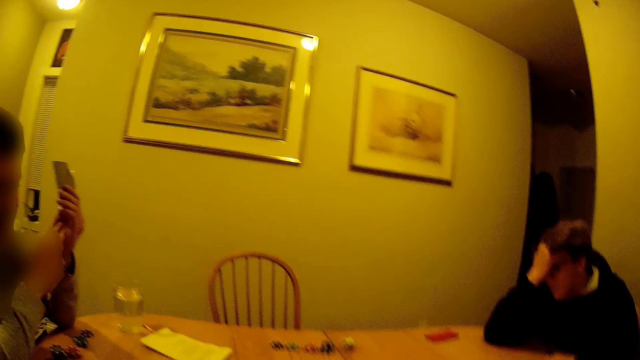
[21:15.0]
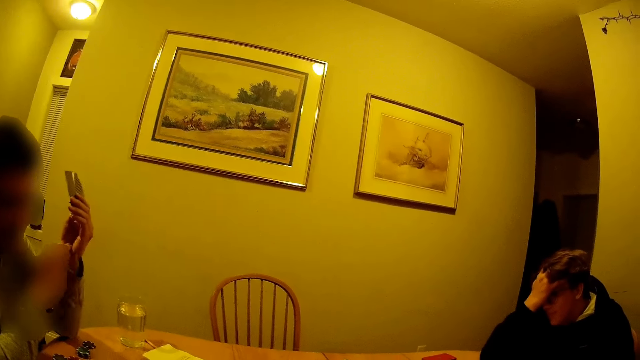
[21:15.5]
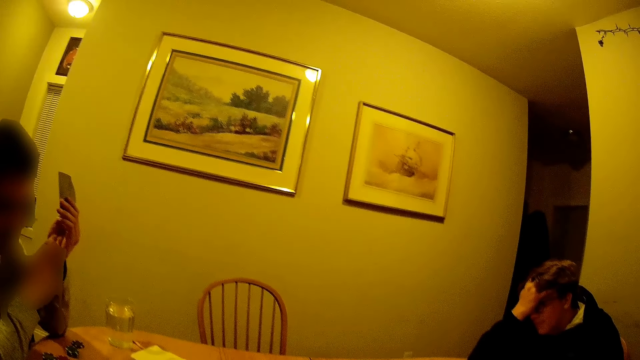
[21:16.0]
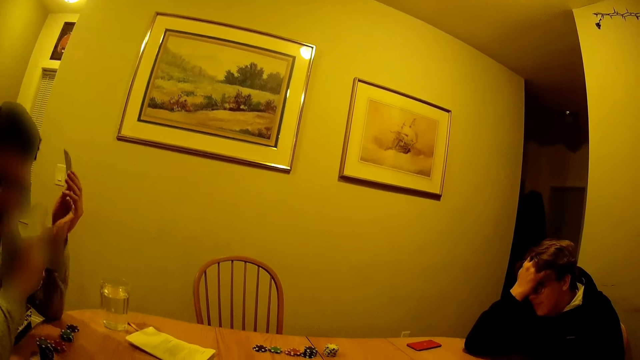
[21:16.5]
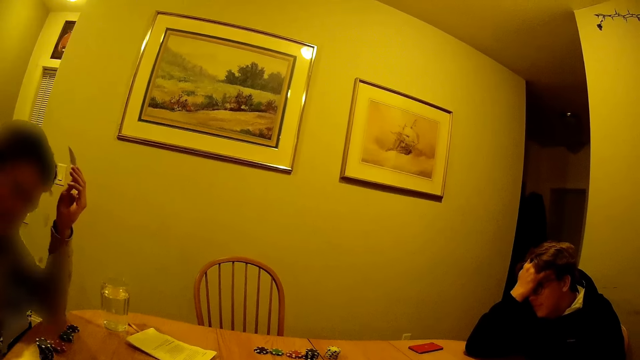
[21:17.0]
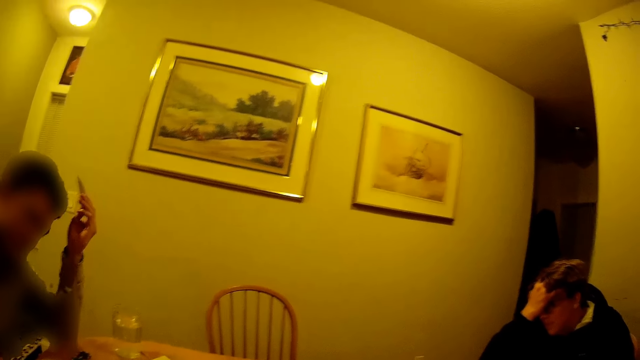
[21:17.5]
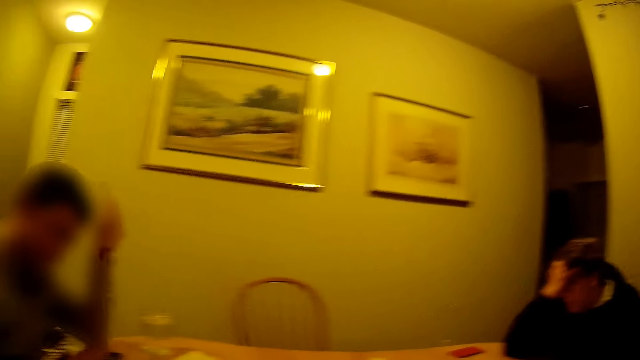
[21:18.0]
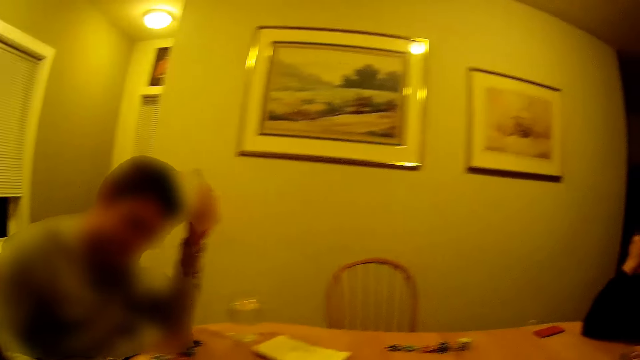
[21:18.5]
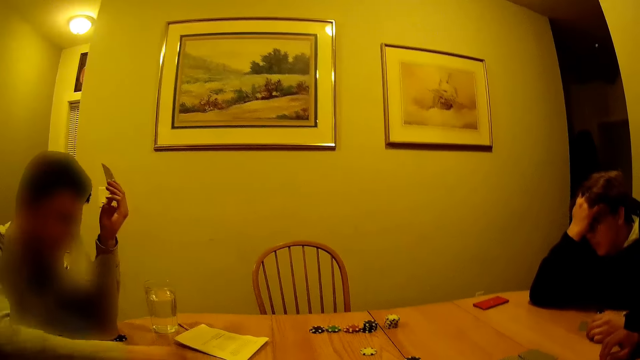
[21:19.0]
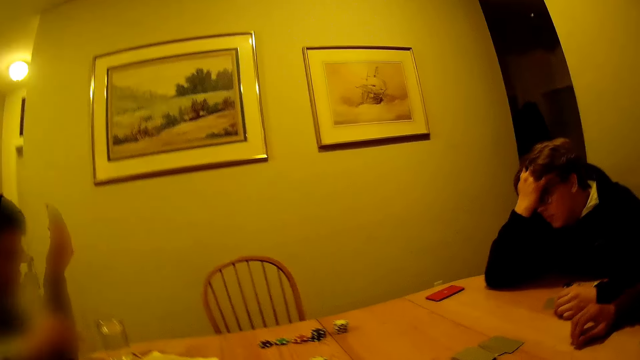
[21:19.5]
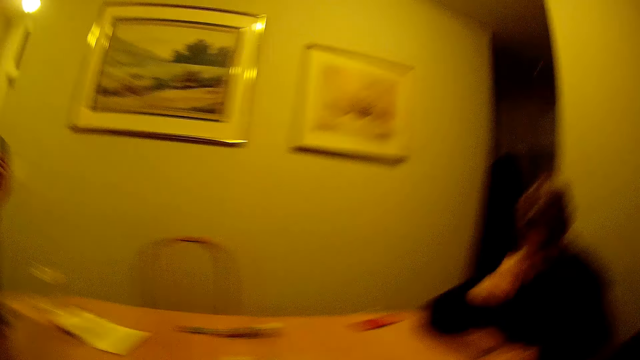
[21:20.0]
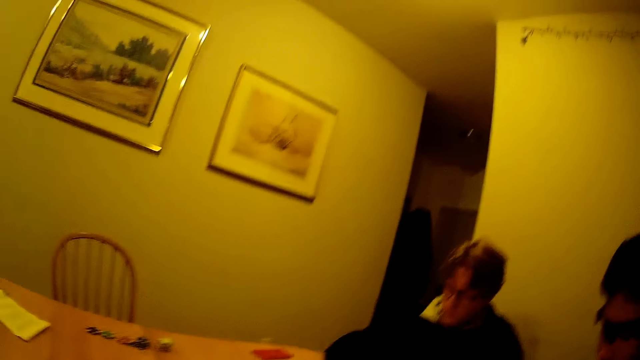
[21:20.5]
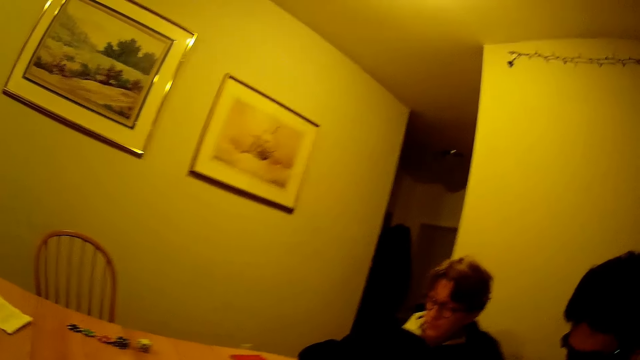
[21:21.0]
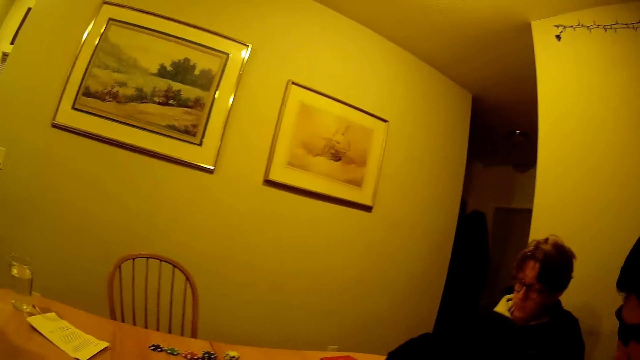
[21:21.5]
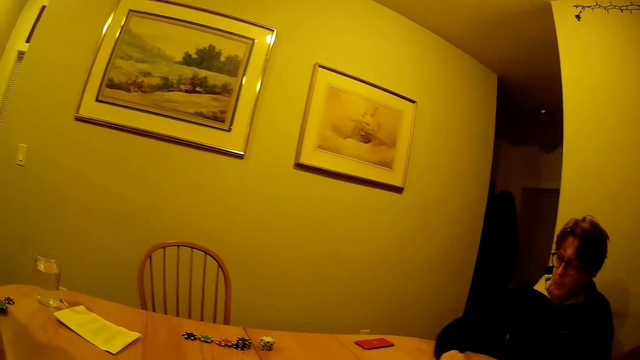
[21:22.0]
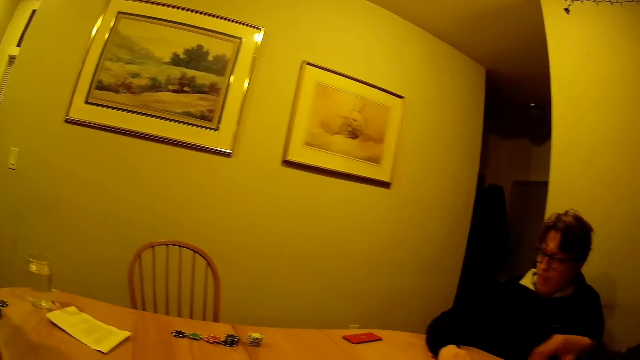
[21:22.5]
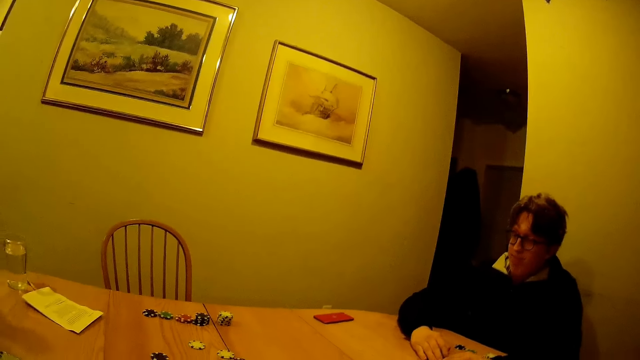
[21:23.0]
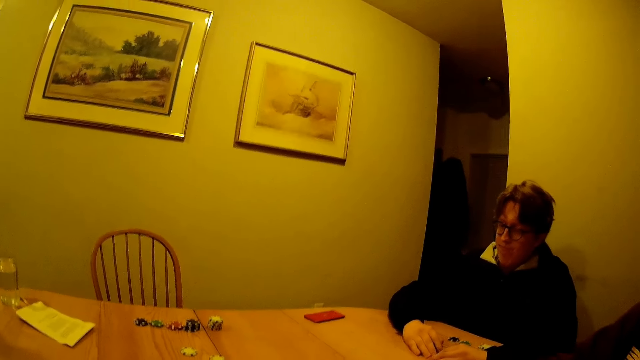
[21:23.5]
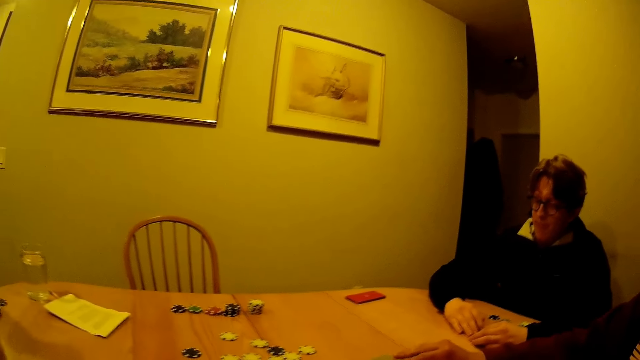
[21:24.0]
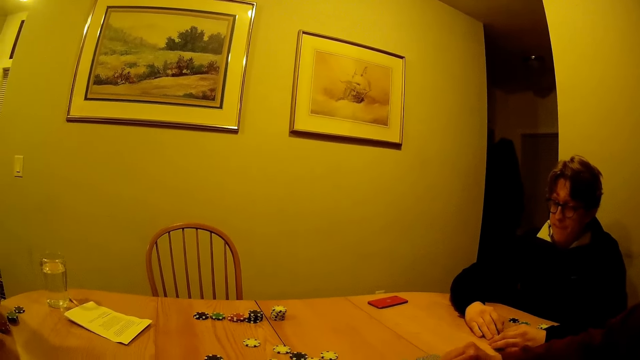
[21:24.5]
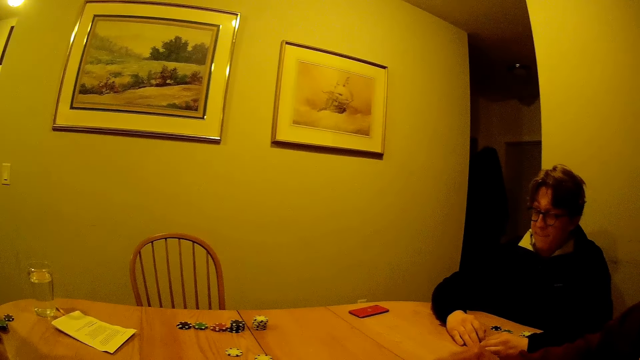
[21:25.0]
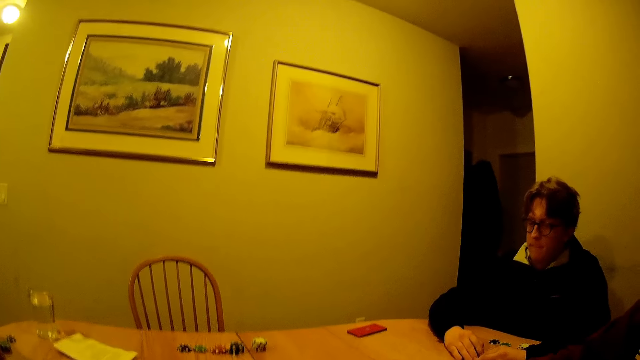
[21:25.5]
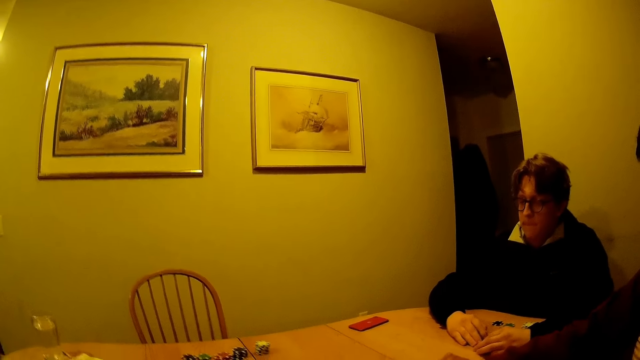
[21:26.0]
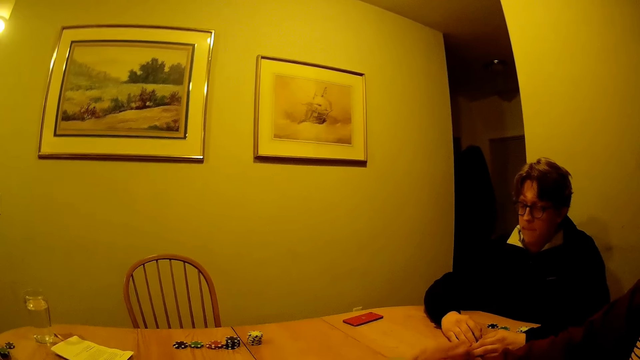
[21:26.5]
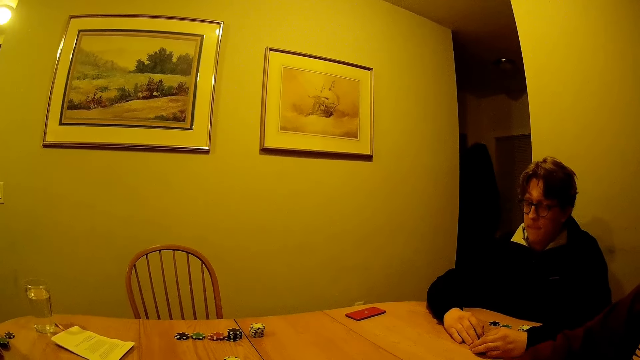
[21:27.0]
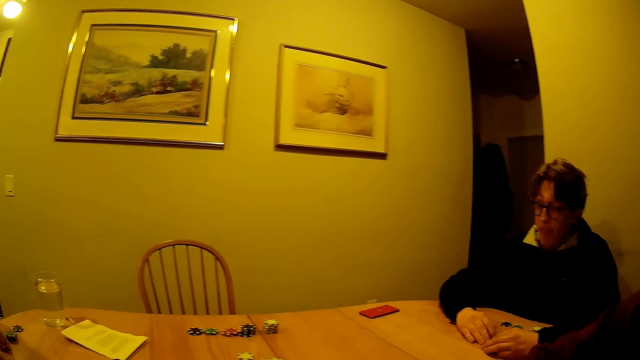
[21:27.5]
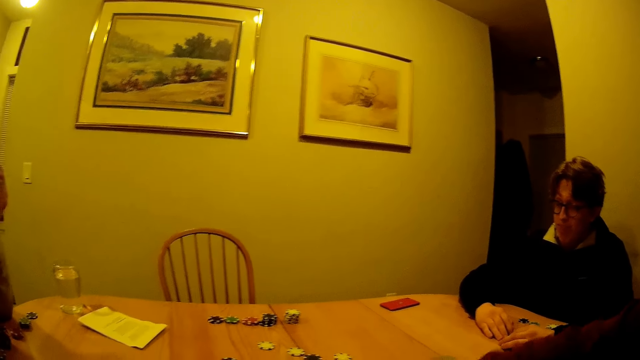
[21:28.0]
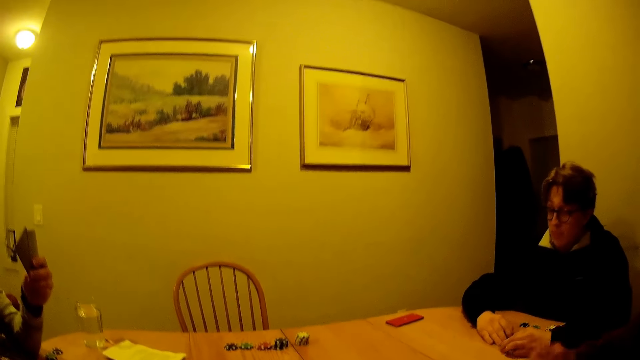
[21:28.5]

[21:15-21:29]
A man drops a poker chip on the table with his right hand. Another man picks up a card from the table with his right hand. The other man drops the card on the table with his right hand.

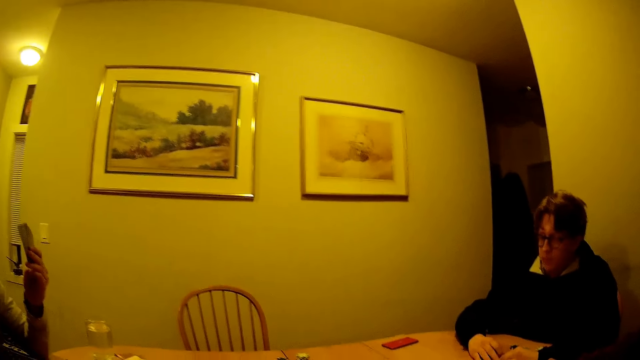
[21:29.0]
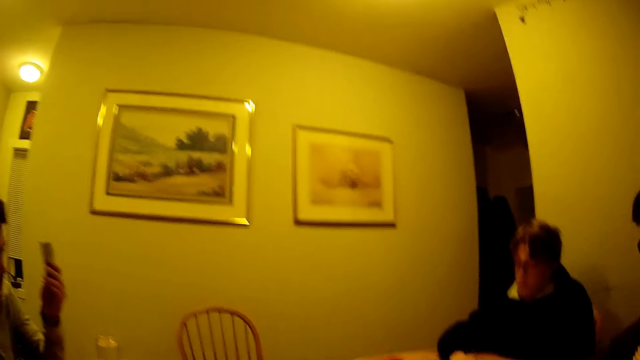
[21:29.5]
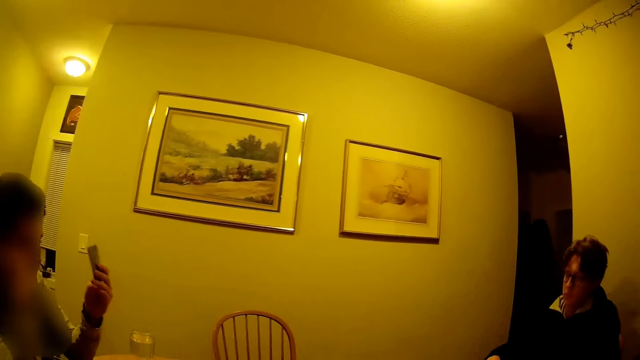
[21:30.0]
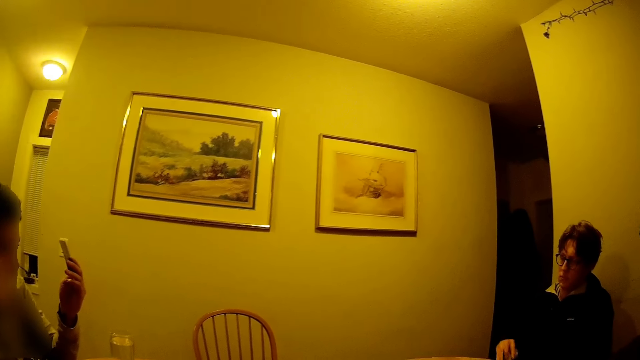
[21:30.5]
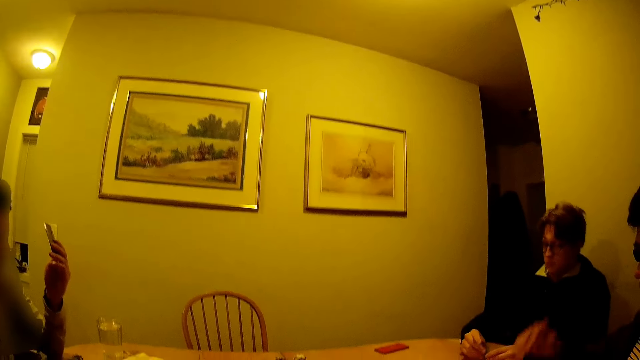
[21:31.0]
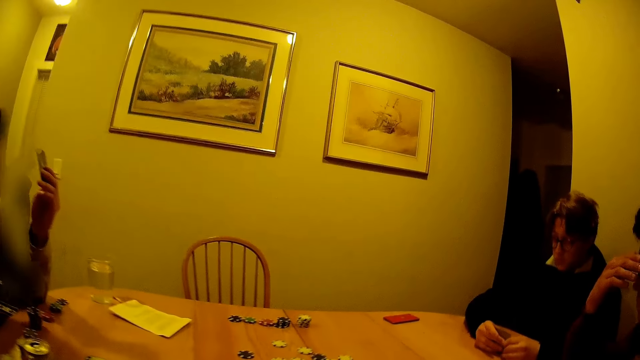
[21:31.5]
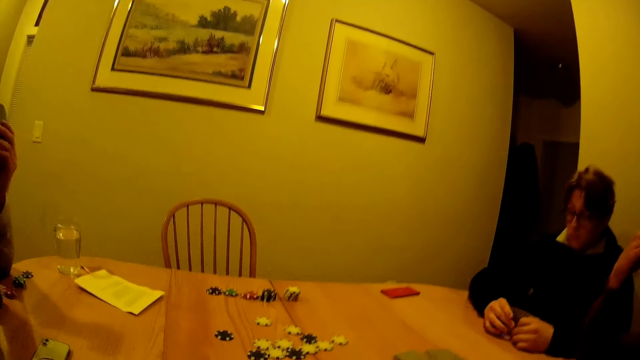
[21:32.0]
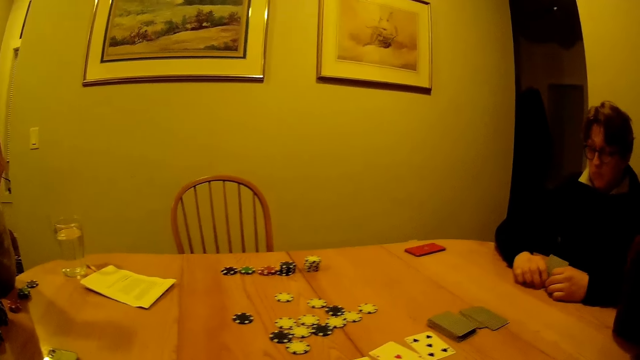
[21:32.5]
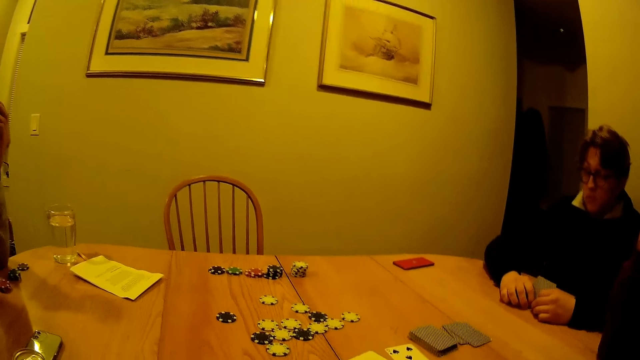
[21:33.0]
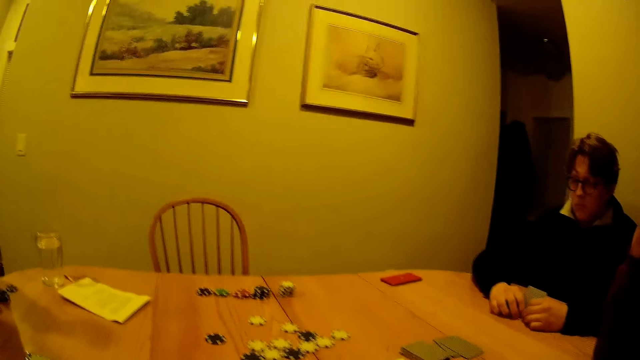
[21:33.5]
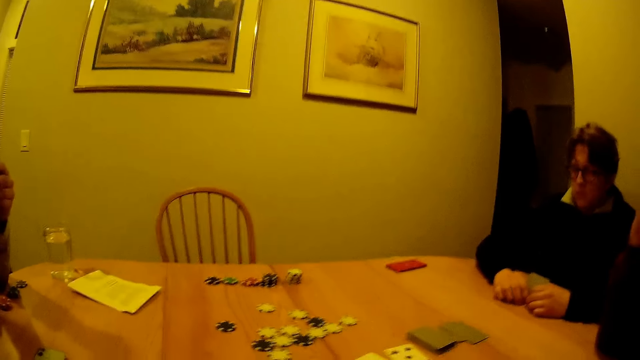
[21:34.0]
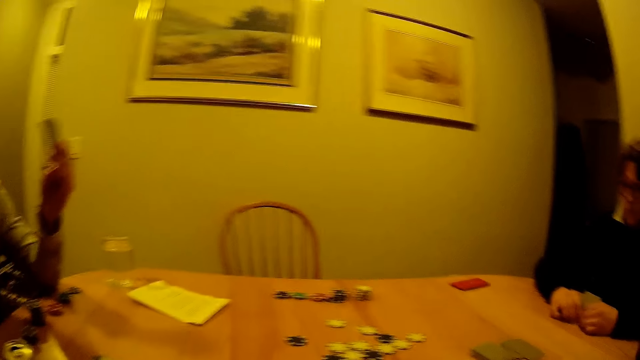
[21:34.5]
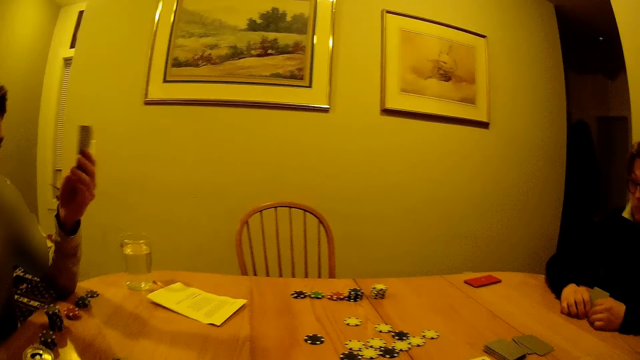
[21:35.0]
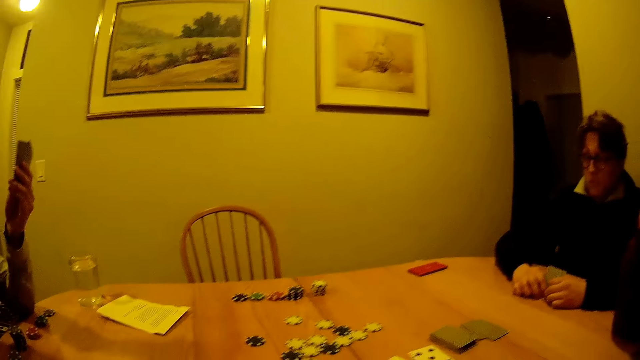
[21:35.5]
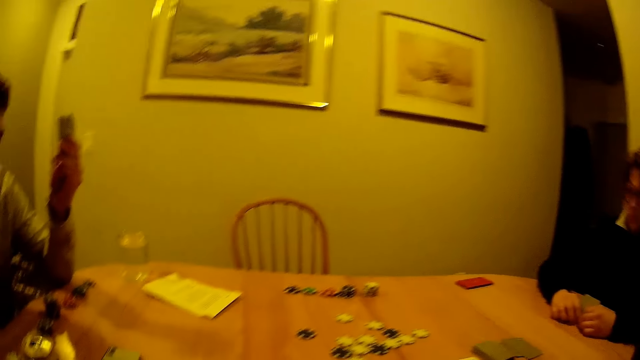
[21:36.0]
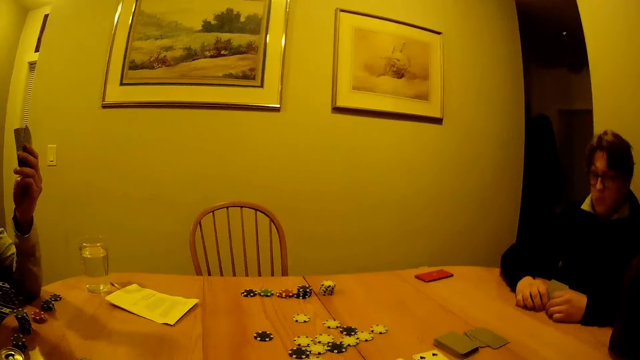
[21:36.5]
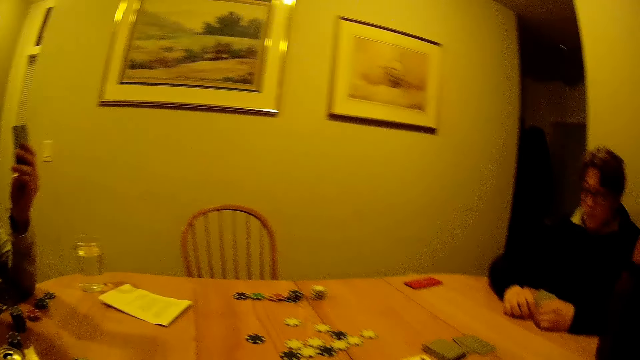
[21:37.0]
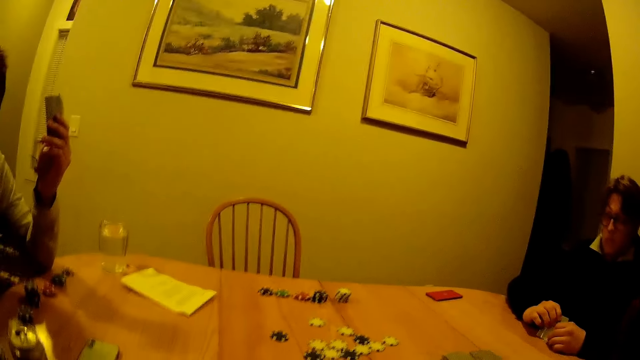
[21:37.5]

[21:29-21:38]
A man picks up a card from the table with his right hand.
